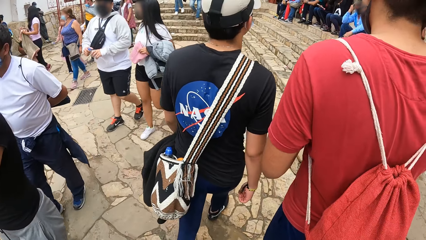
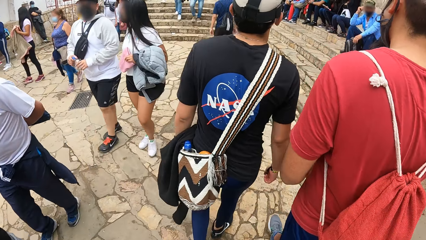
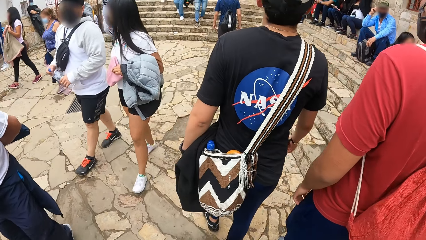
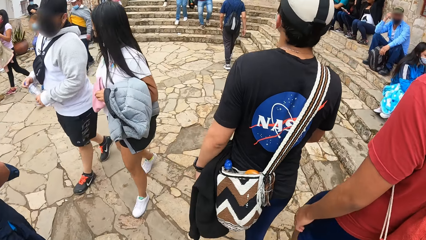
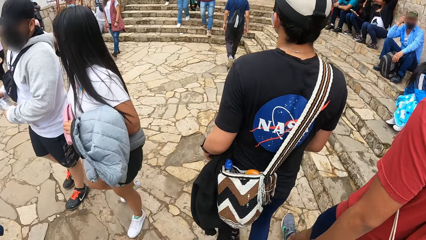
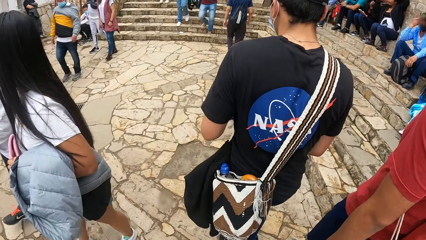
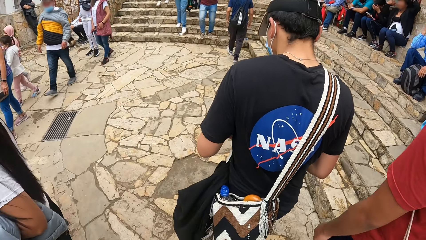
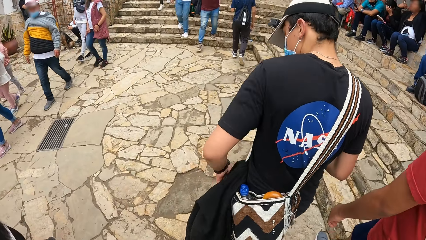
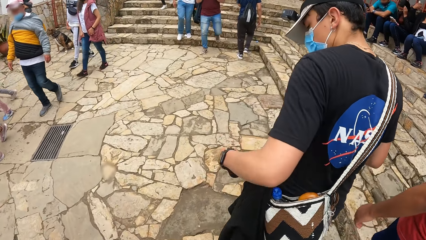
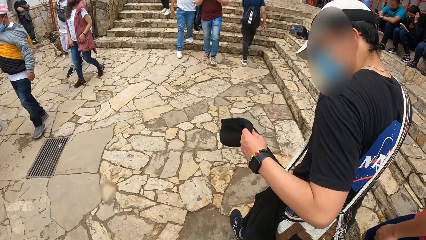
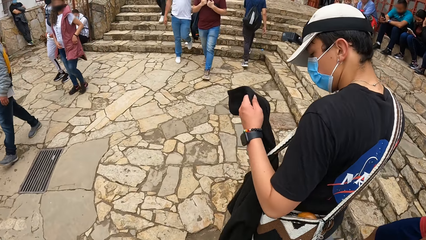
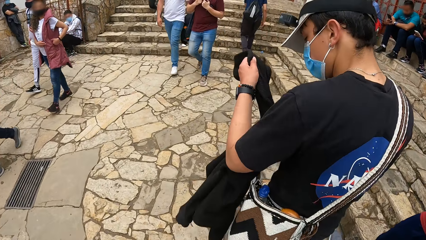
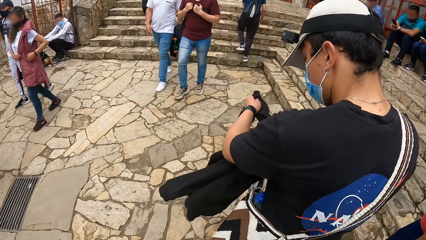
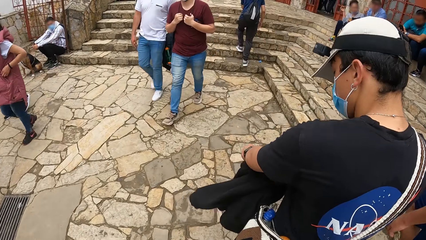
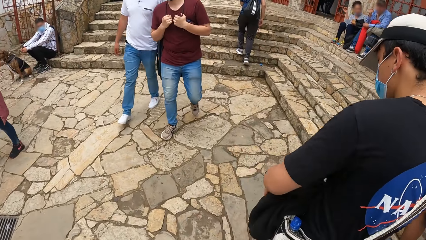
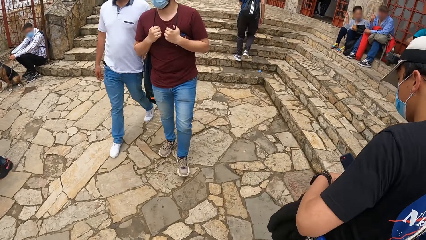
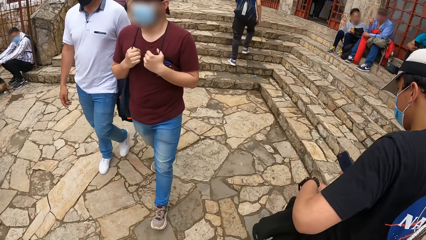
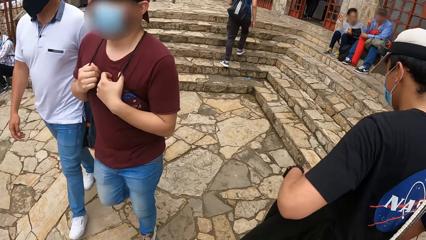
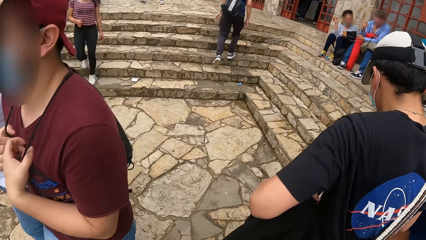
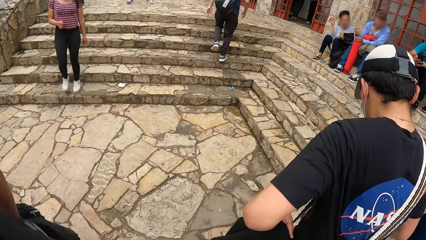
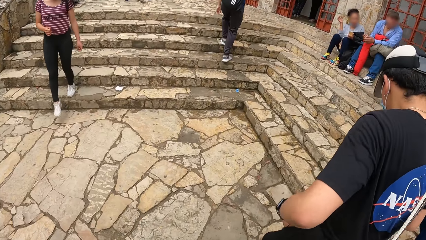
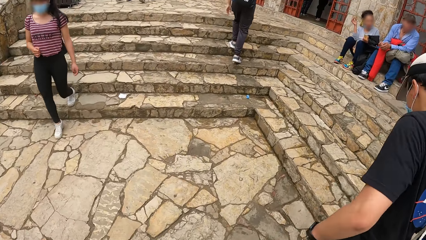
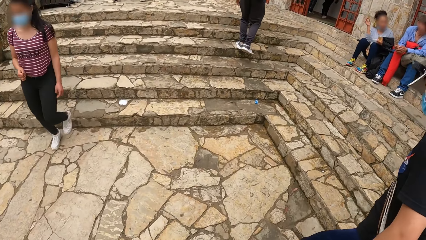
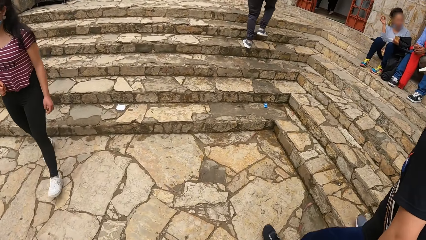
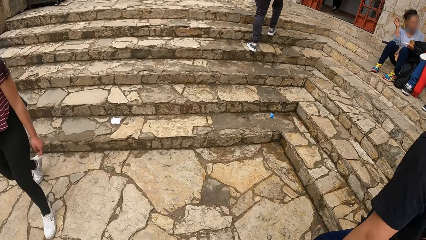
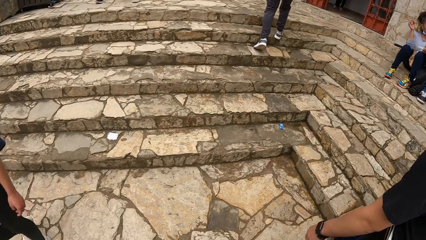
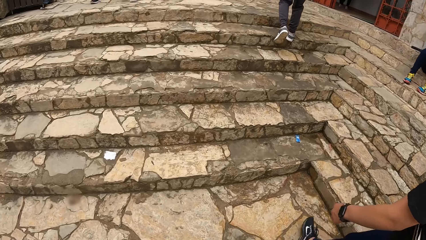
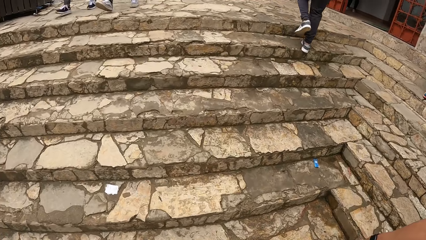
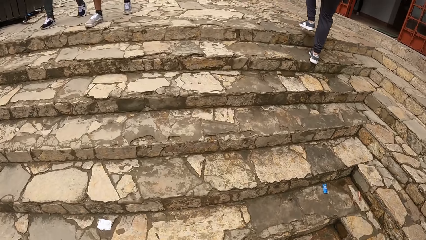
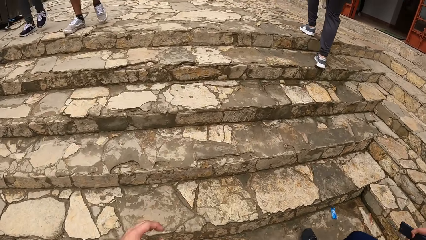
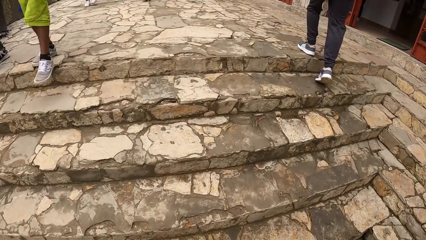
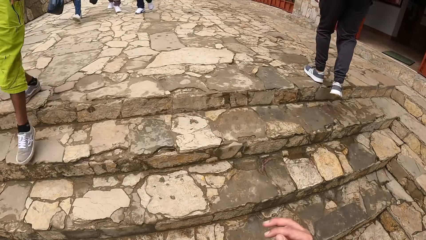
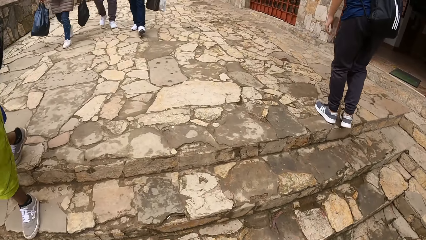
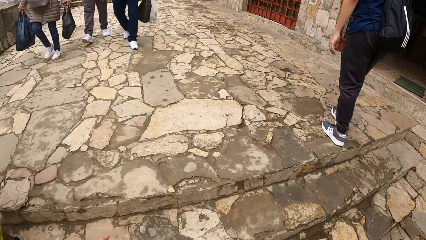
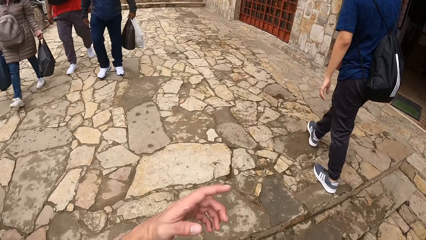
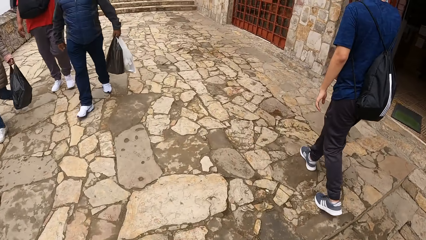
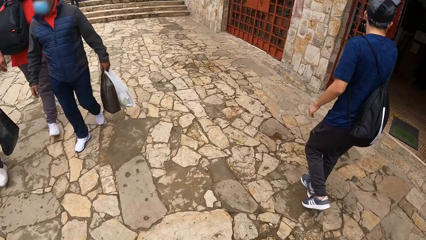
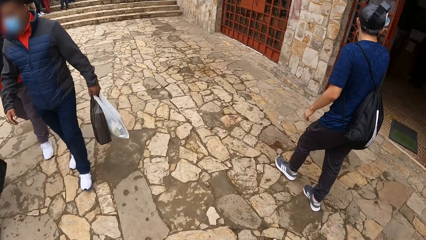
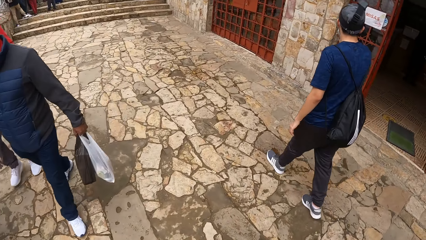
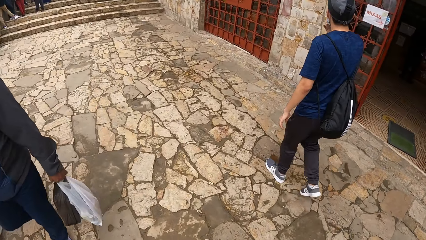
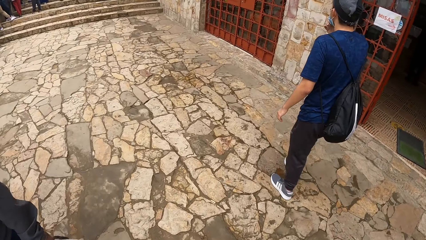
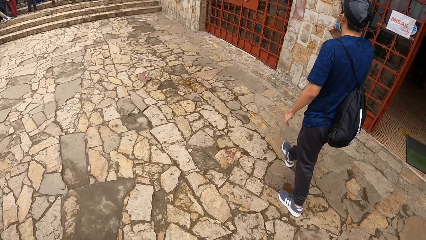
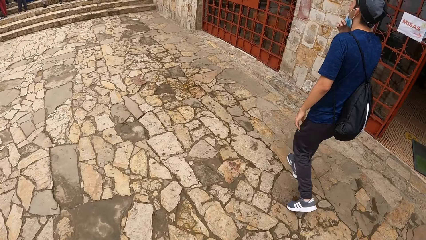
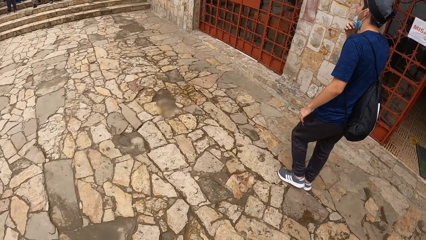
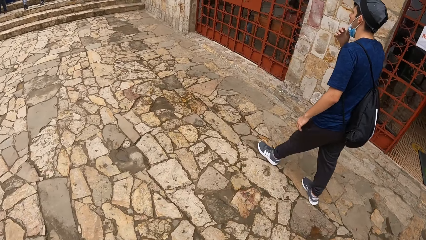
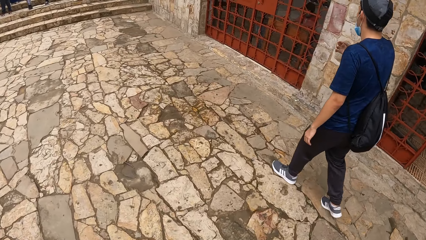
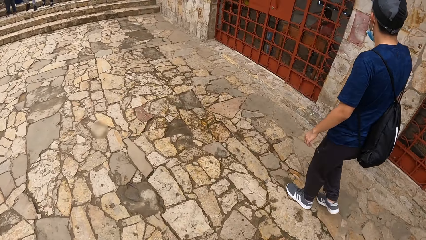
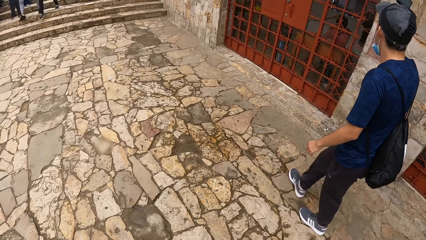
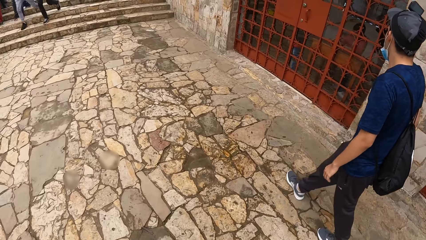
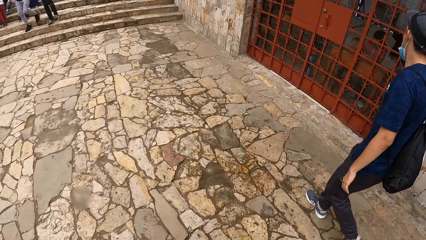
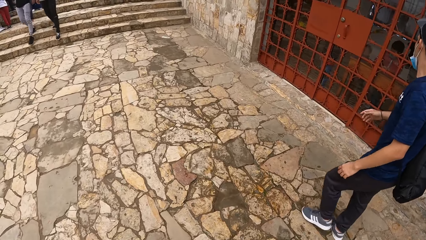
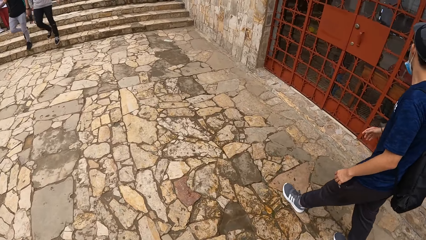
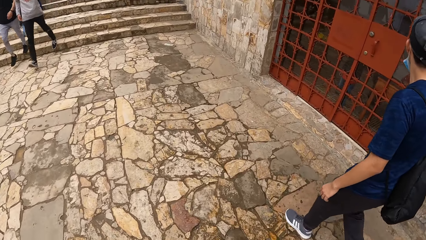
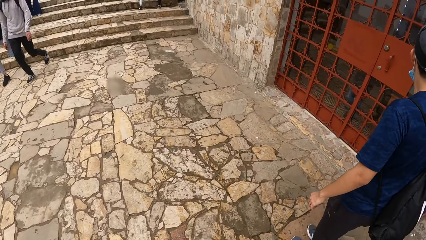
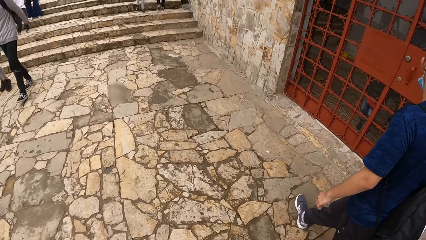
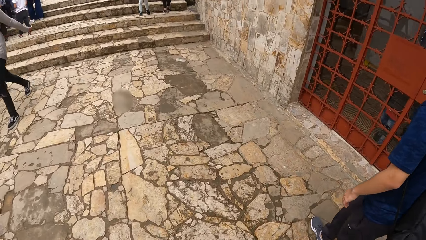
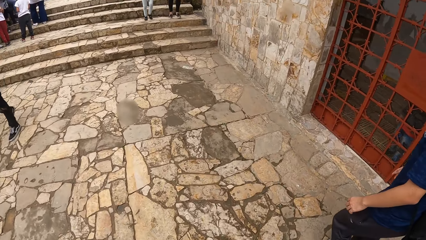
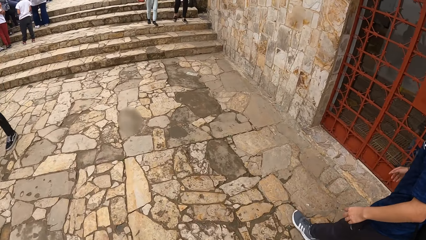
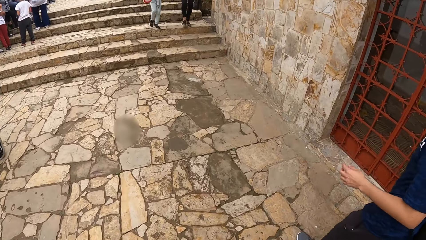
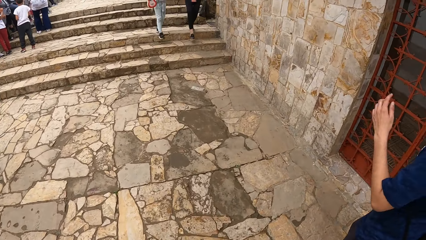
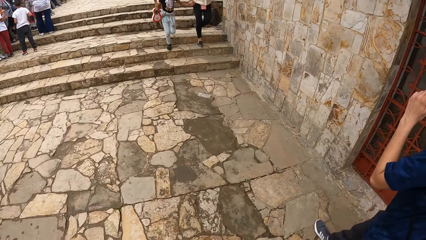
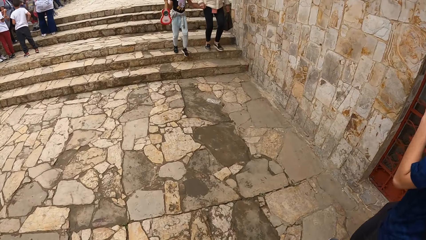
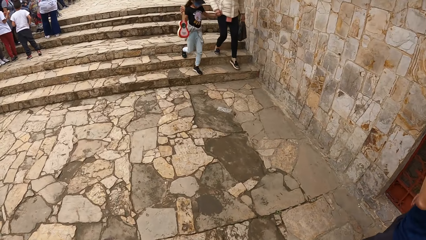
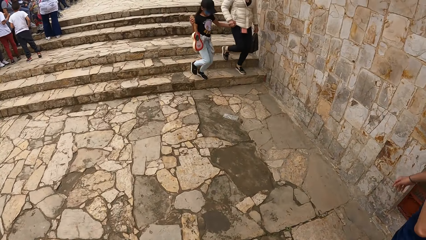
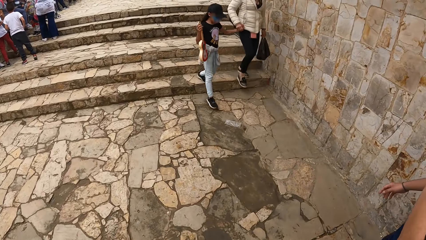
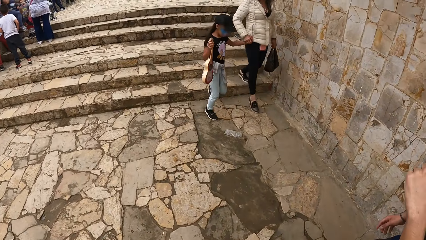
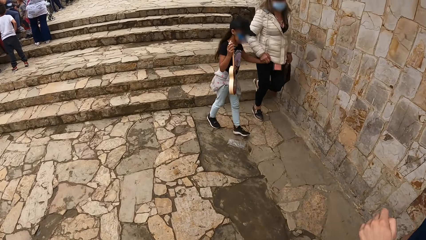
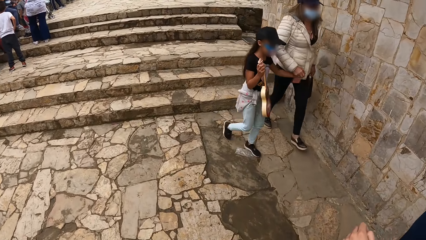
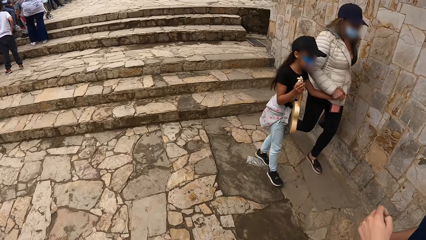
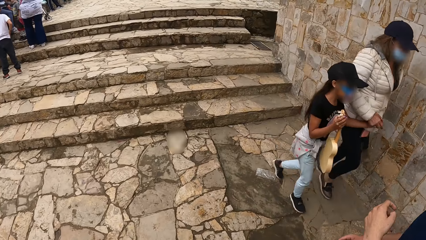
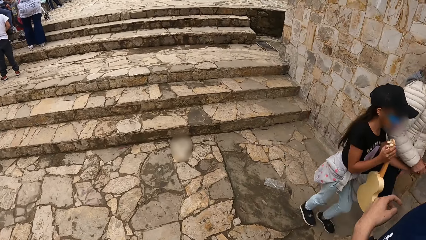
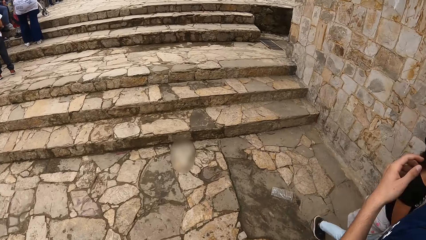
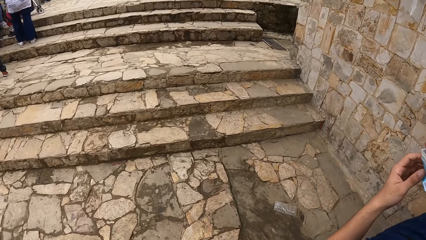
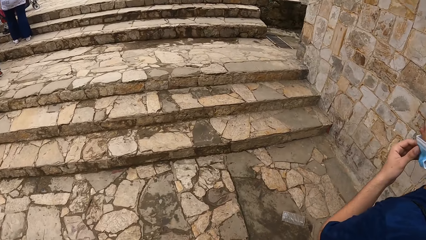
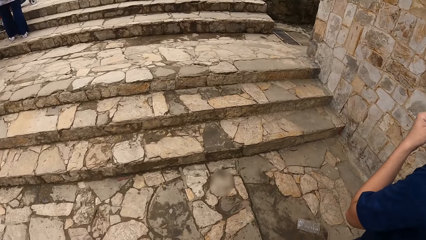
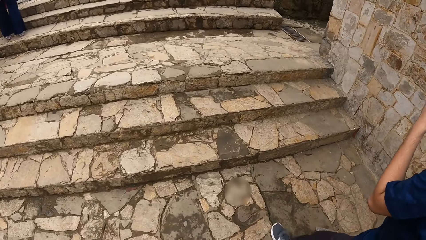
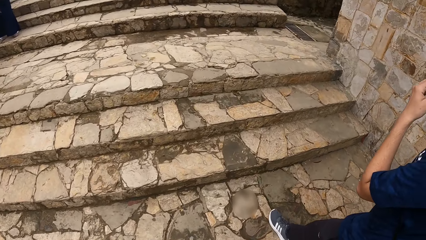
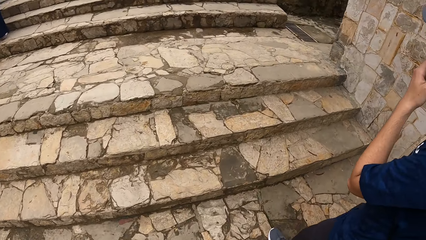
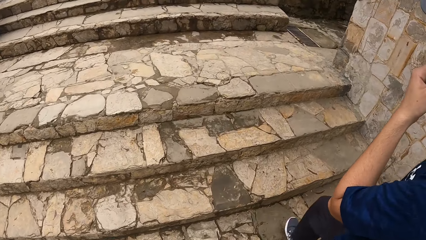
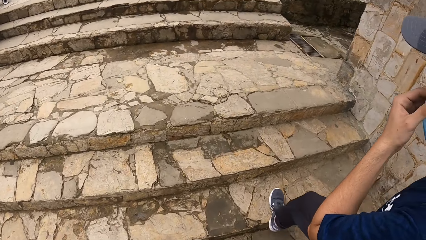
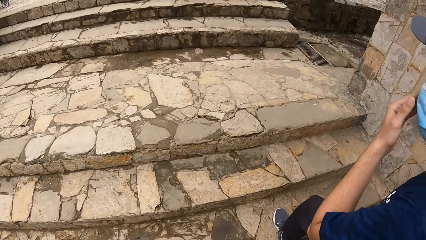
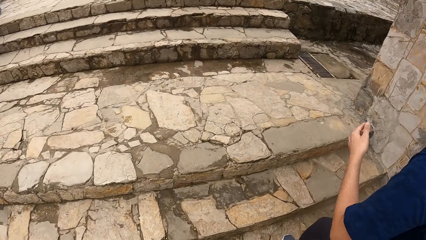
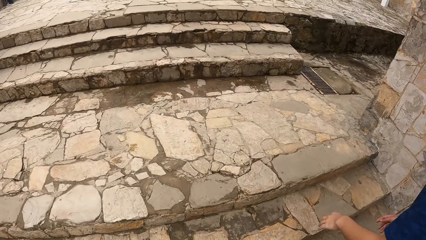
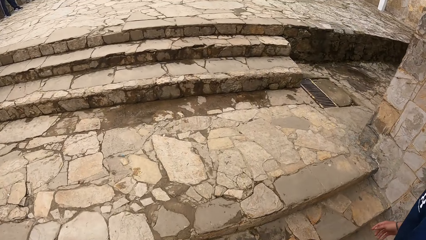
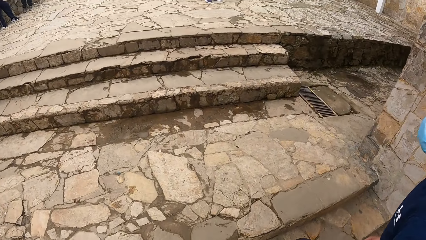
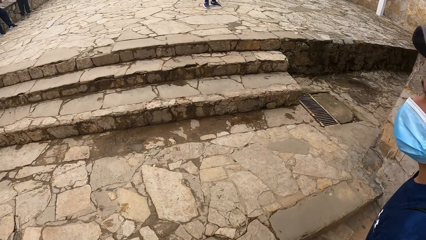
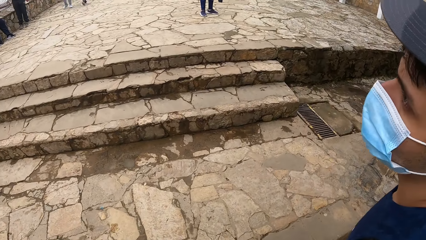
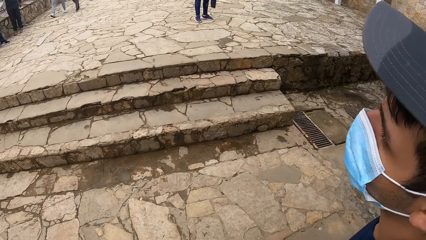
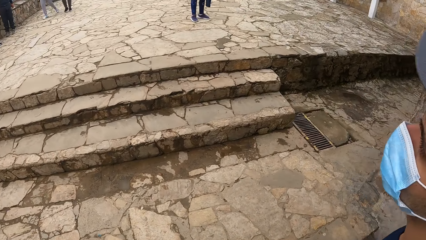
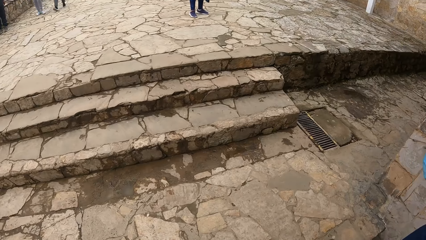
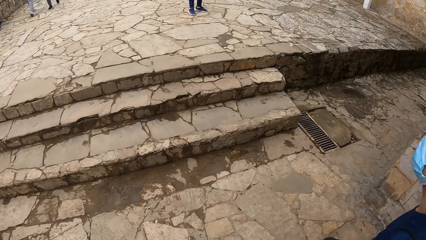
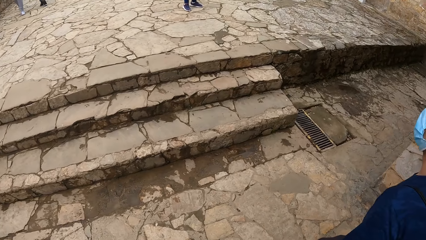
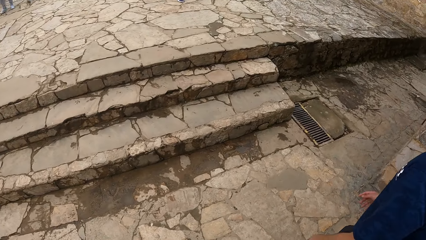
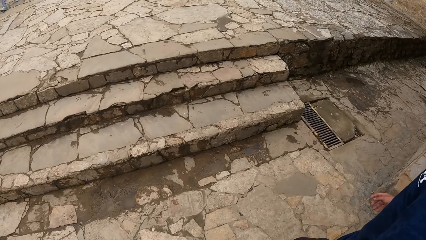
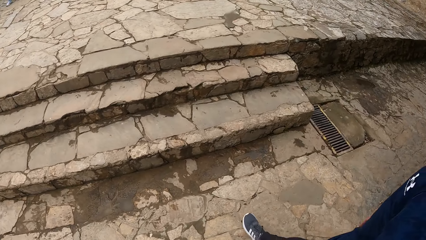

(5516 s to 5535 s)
A man adjusts a sweater in a bag on his shoulder with his left hand. Another man walks up the stairs. The first man adjusts the bag on his shoulder with his left hand. The camera wearer walks up the stairs. The other man touches his face with his right hand, touches his face with his left hand, and walks up the stairs. The camera wearer walks up the stairs.
